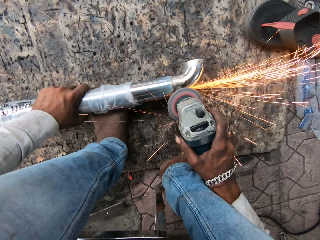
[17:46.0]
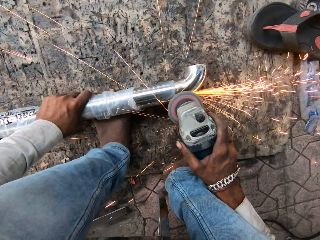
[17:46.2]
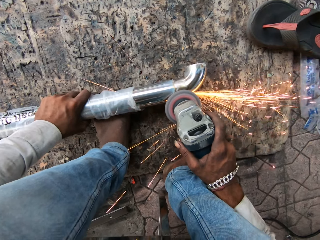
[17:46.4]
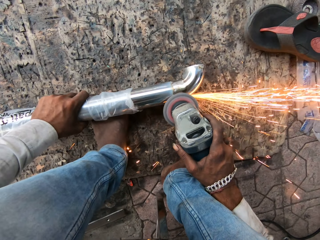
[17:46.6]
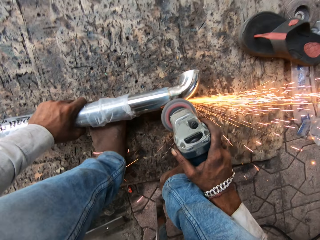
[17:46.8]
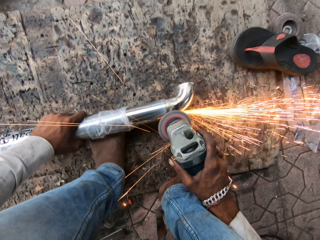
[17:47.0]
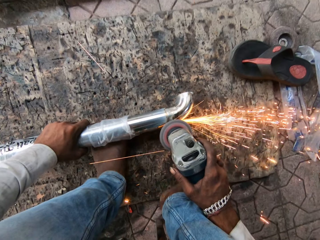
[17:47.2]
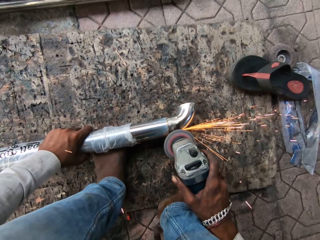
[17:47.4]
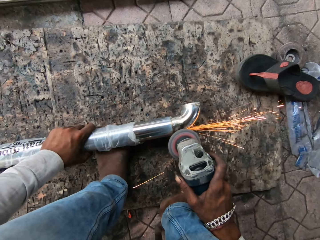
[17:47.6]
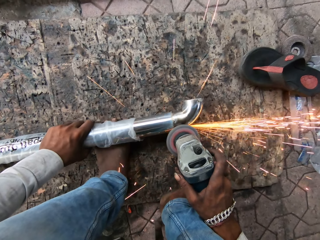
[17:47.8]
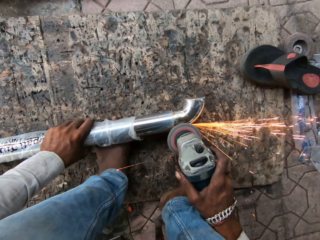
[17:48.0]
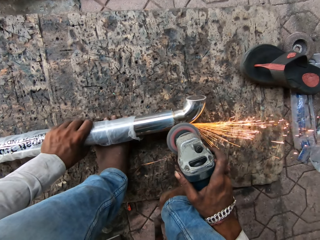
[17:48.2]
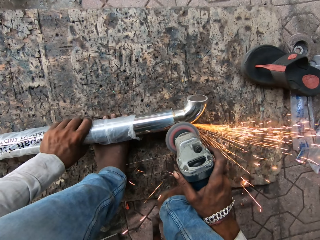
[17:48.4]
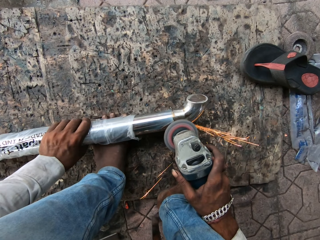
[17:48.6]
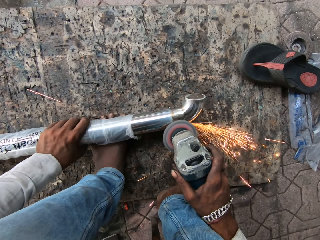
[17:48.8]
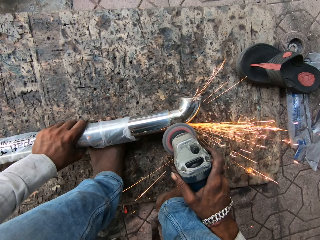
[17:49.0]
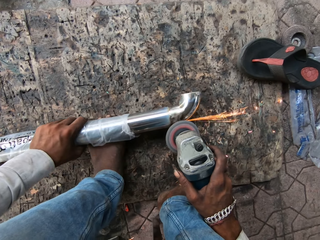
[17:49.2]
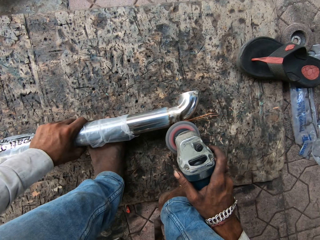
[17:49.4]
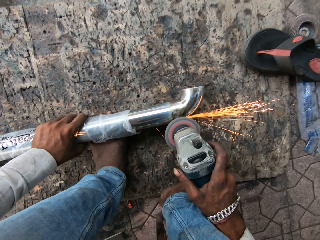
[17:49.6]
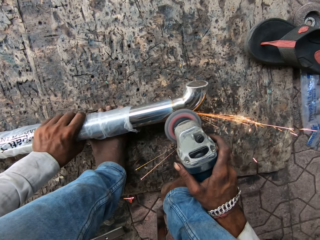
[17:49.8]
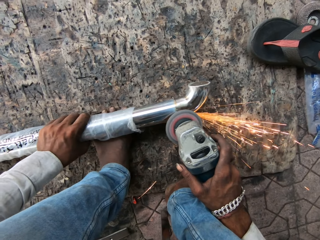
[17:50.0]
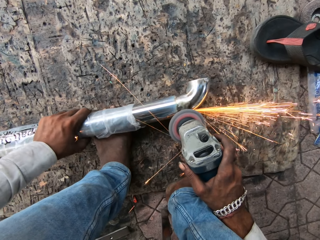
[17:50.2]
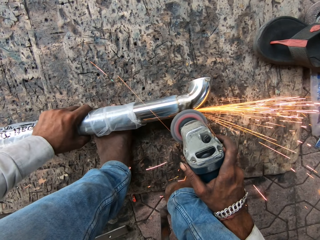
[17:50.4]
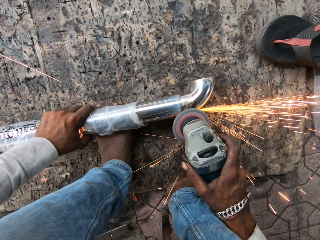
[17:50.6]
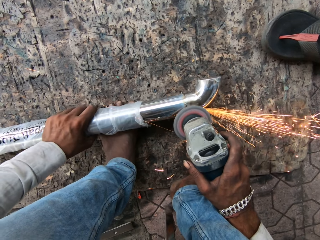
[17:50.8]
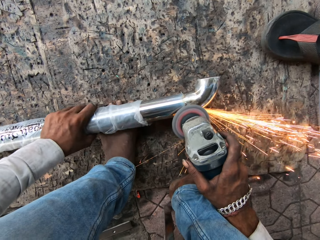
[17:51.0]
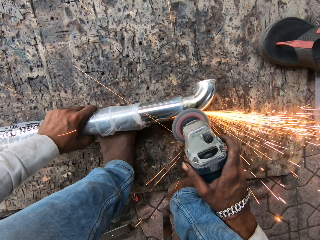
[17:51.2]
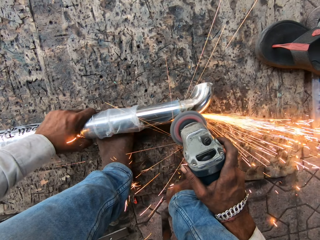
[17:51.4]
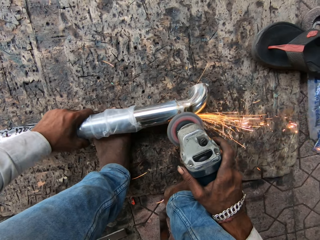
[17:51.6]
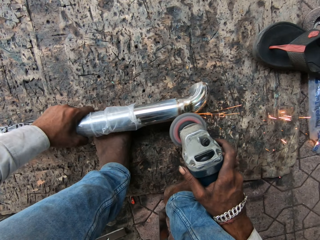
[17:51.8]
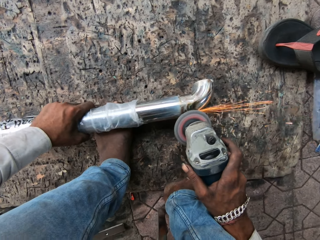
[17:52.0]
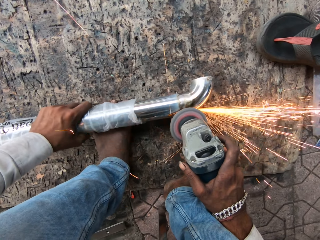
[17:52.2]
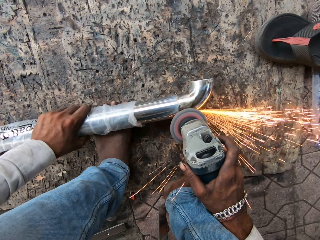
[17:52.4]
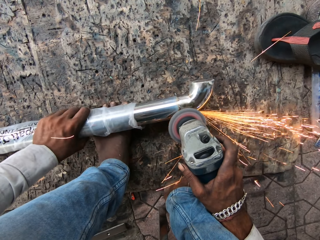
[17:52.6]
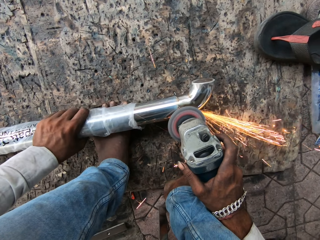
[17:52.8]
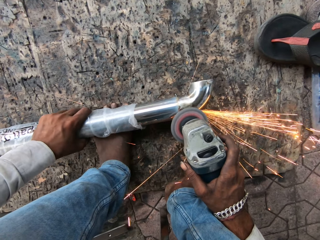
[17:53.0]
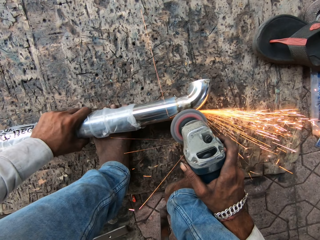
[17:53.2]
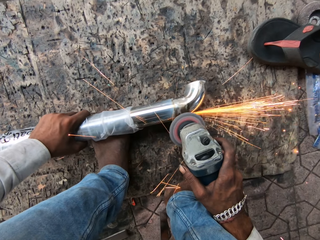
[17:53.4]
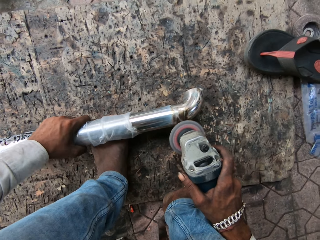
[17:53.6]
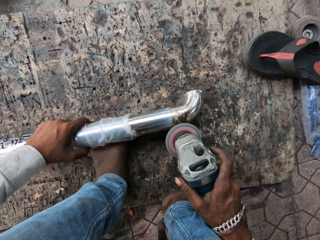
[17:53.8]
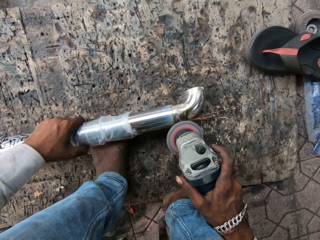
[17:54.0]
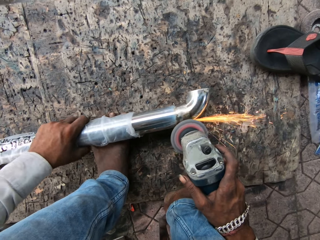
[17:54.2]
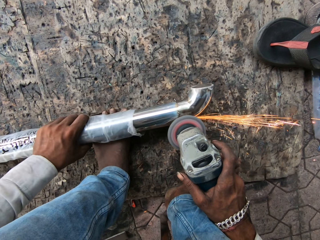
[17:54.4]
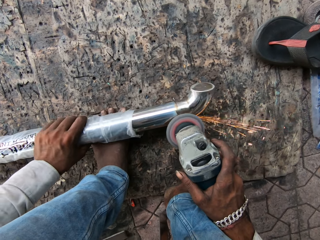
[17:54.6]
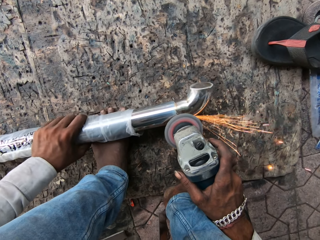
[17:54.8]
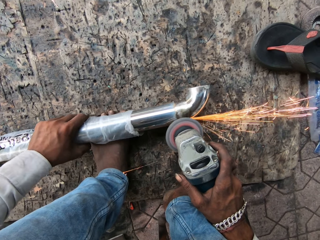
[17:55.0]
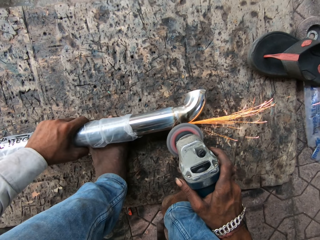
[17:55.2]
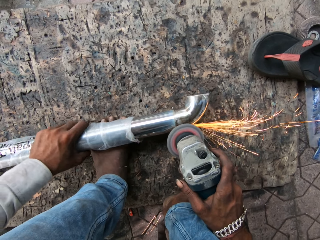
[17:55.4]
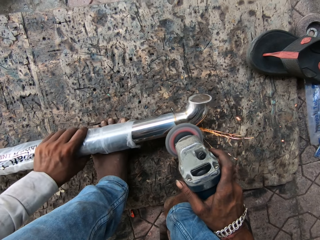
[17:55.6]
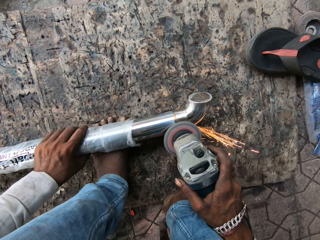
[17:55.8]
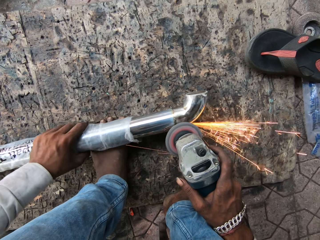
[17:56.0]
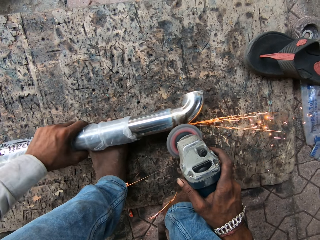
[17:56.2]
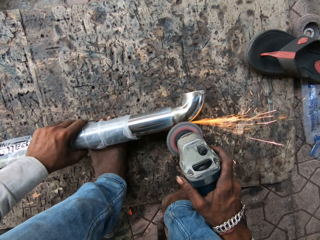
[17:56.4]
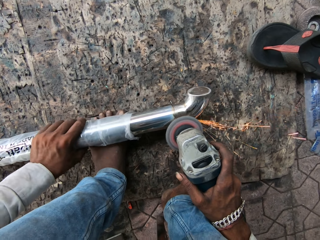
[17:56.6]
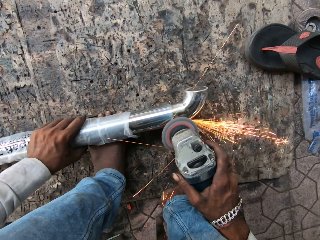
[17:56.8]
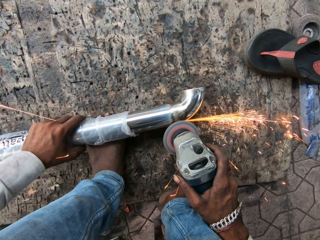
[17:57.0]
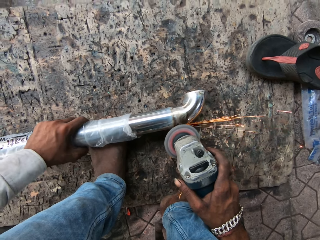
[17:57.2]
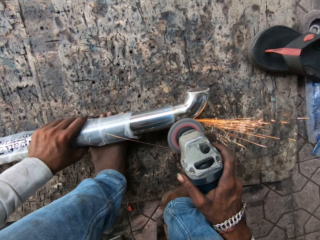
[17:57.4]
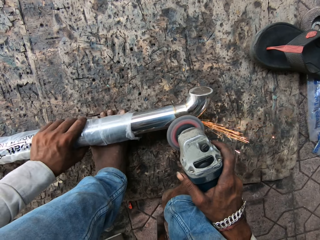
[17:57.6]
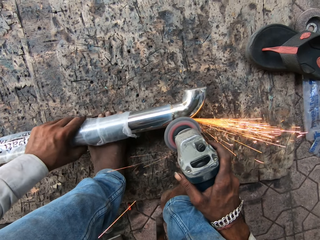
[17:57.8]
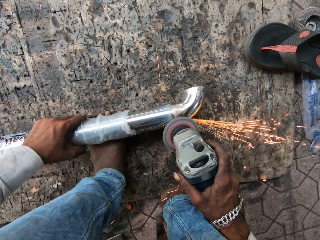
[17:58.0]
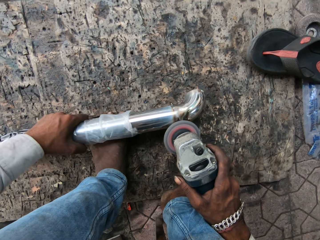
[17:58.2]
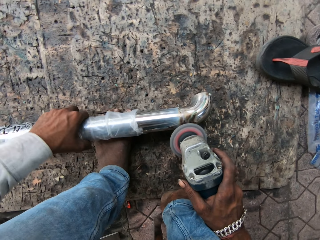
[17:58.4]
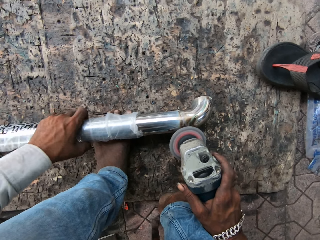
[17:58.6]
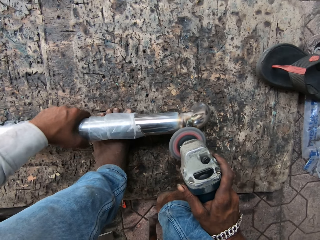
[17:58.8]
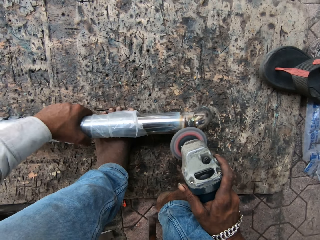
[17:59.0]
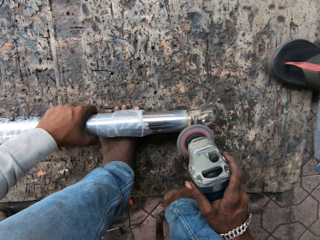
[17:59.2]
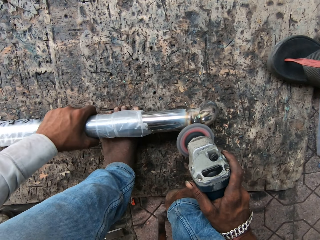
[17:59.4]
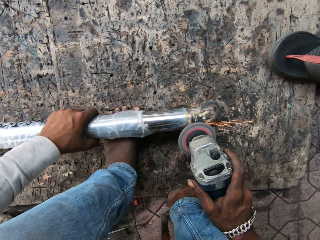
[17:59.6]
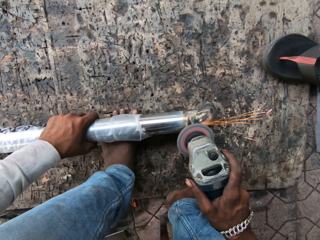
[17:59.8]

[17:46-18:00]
The camera wearer grinds the metal. They rotate the metal.

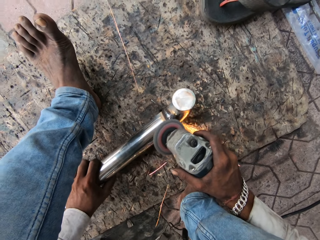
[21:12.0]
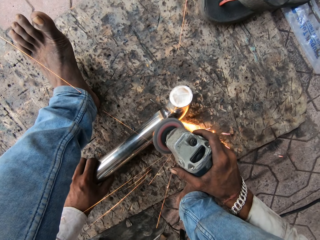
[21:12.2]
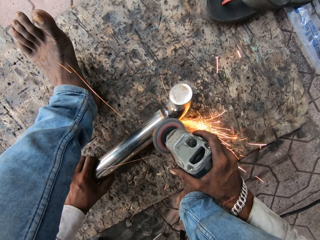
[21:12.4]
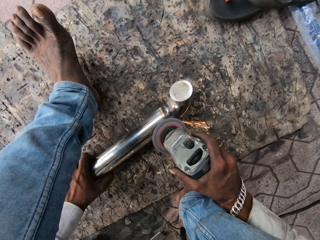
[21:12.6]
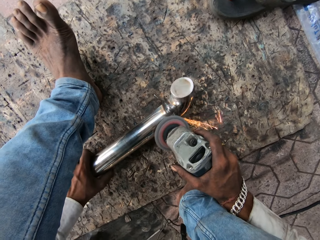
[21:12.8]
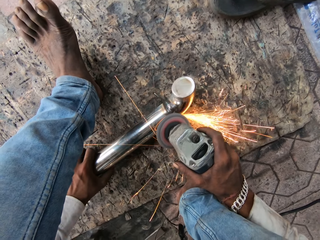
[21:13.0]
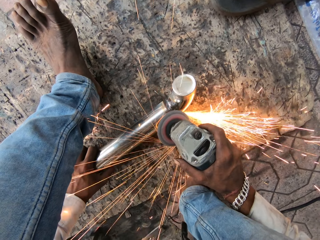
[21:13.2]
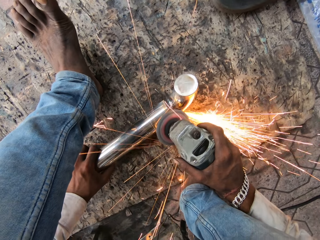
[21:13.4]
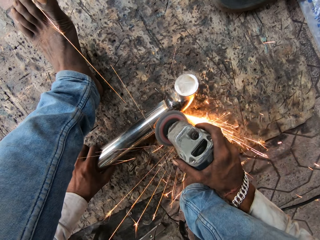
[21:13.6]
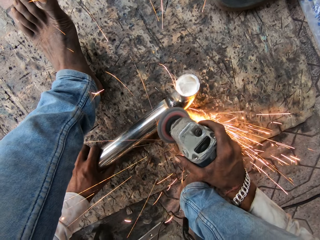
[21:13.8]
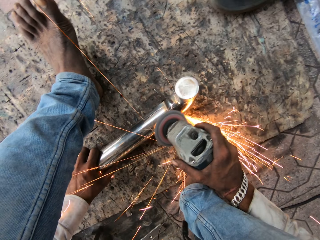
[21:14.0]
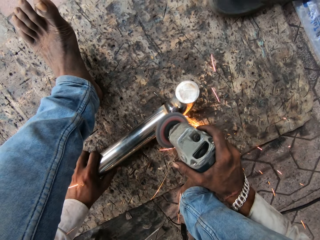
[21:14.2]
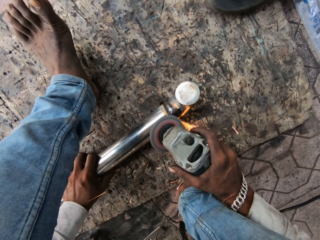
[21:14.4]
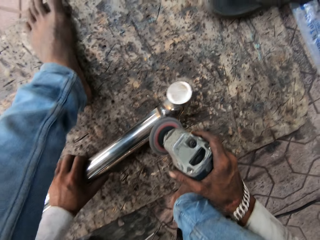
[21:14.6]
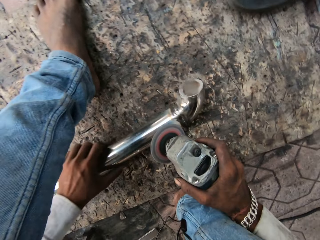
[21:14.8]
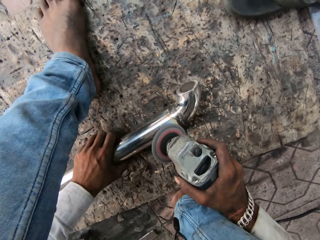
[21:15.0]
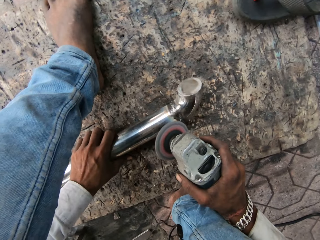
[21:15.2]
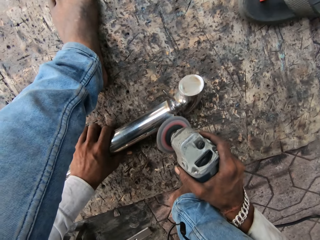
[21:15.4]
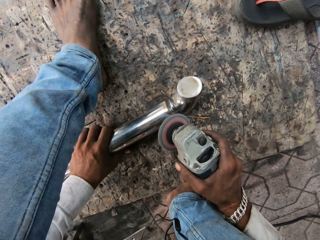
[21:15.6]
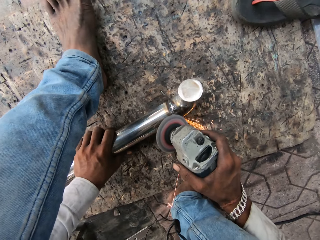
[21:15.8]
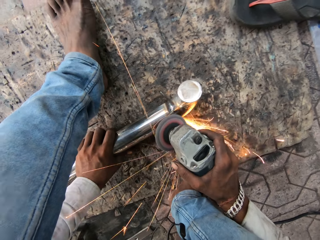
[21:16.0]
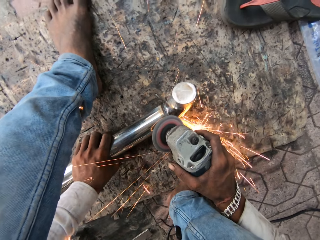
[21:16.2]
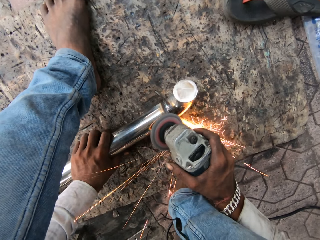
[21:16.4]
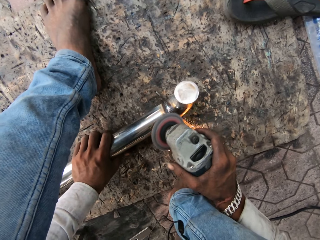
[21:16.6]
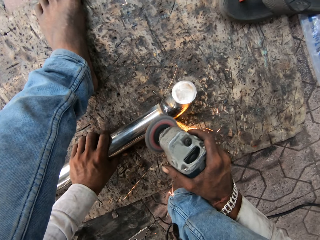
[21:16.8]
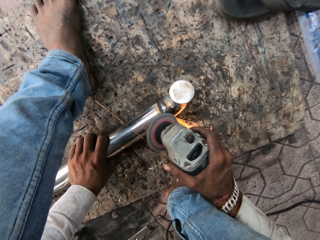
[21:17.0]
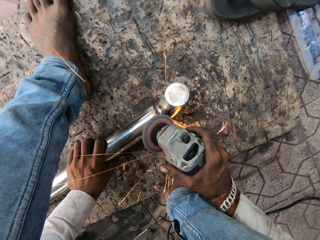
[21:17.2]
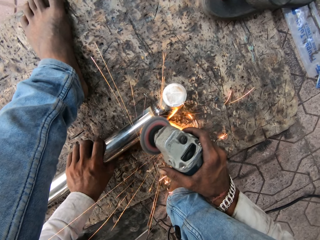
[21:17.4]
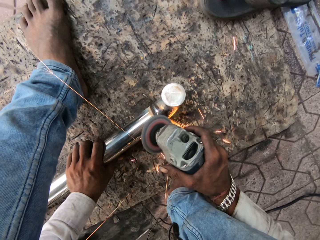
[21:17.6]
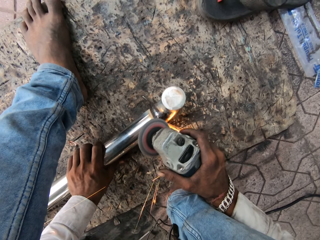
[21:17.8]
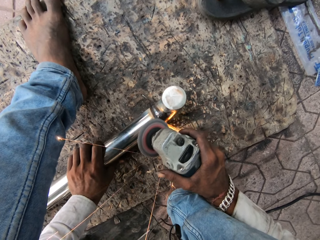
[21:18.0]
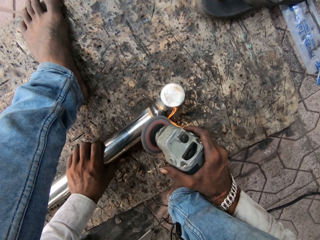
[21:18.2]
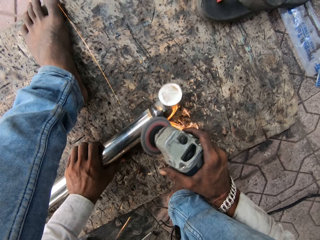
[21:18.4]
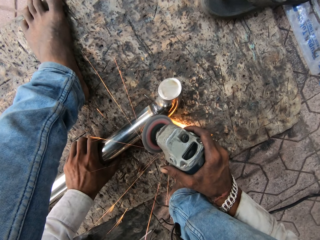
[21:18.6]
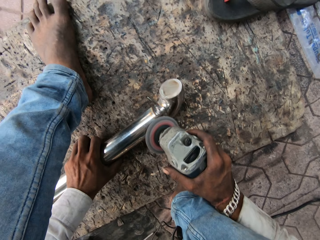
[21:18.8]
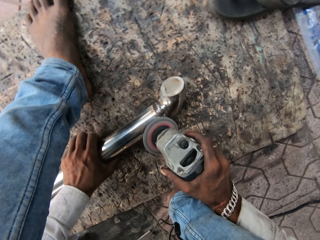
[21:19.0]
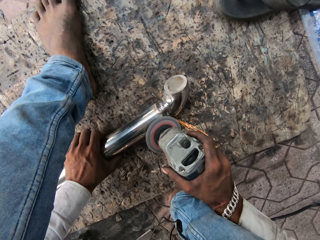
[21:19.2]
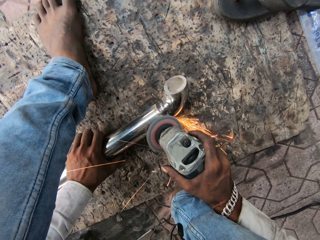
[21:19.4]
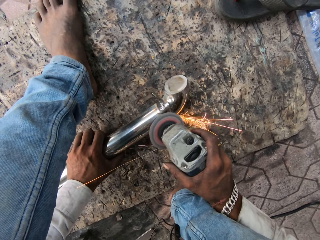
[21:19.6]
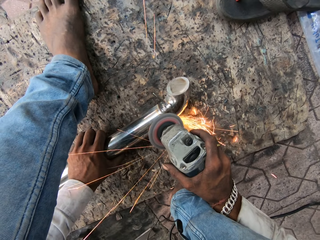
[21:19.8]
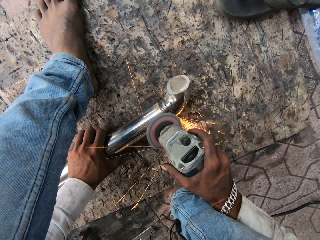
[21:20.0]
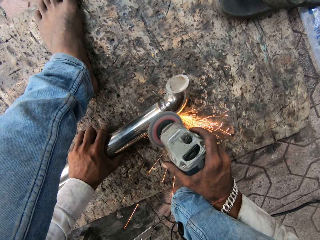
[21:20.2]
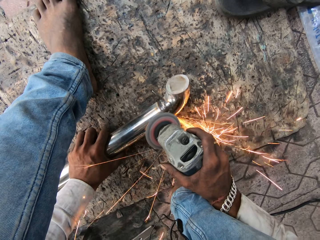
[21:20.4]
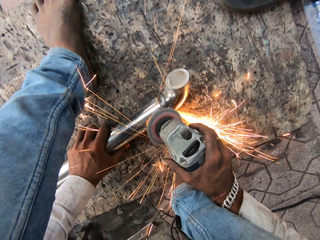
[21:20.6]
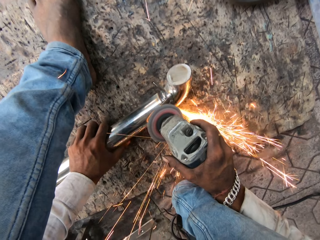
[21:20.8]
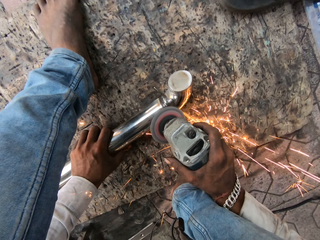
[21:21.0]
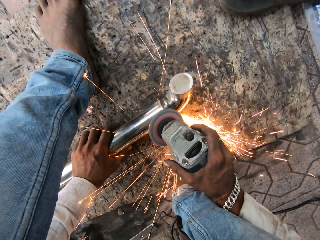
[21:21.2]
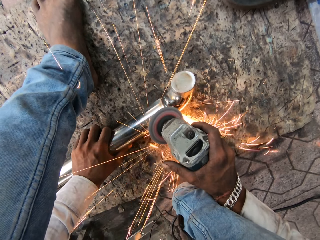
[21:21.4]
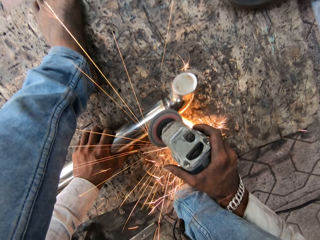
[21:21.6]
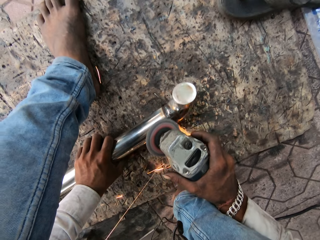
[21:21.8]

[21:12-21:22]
The camera wearer moves the leg. They lift the metal up, move the metal, grind the metal and move the grinder on the metal.
